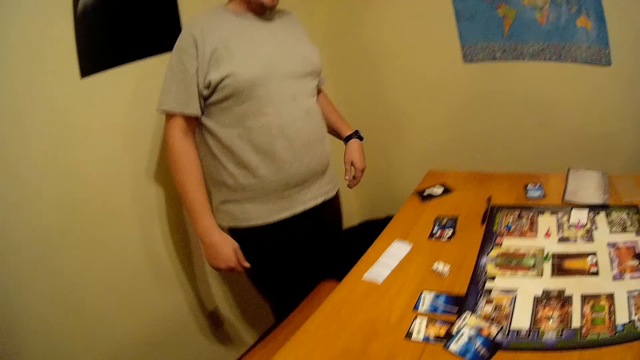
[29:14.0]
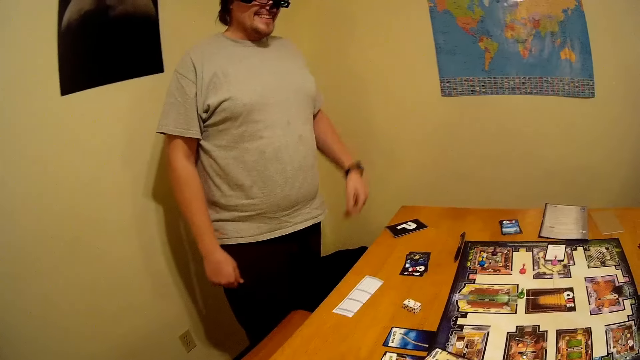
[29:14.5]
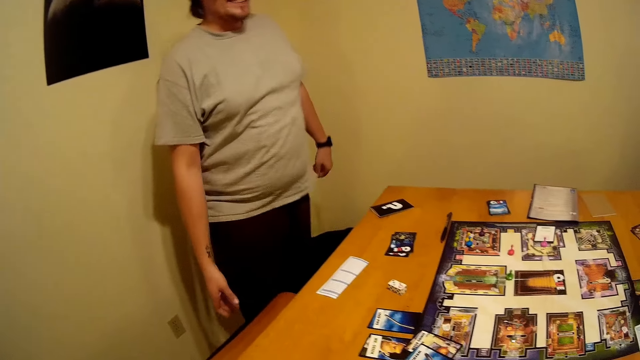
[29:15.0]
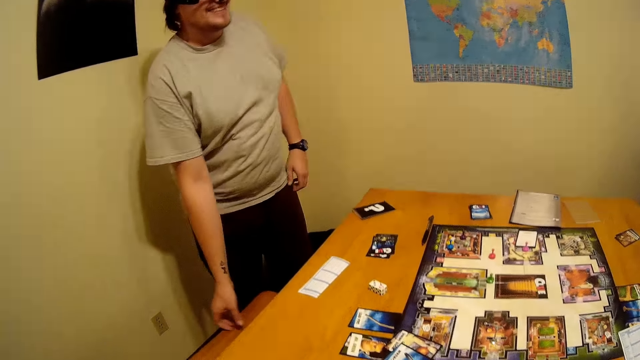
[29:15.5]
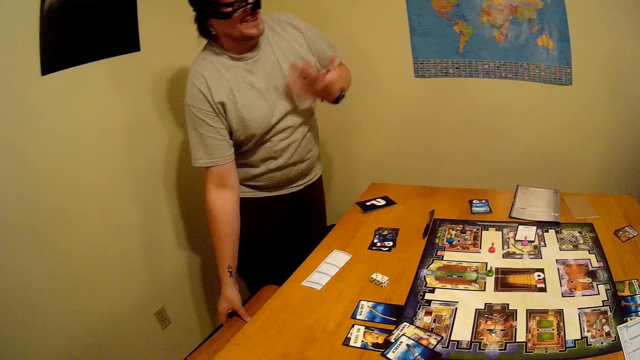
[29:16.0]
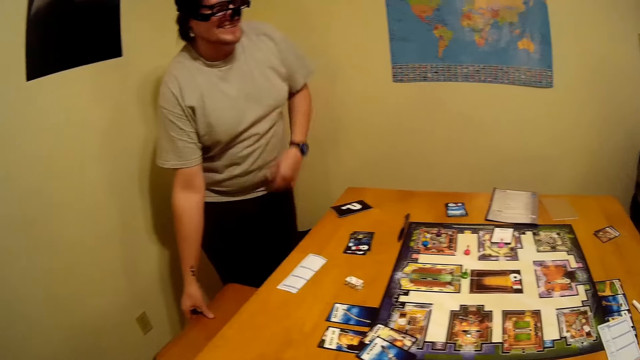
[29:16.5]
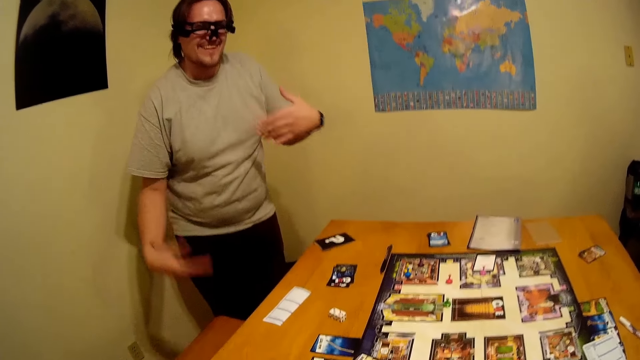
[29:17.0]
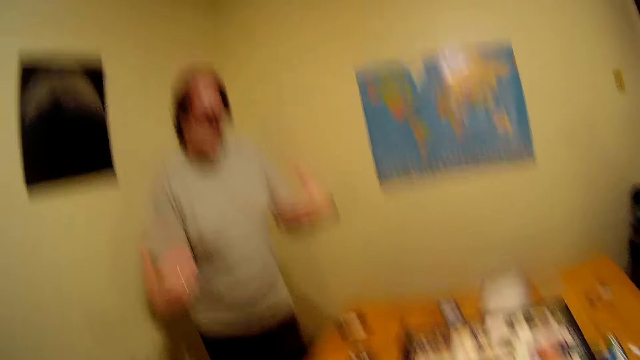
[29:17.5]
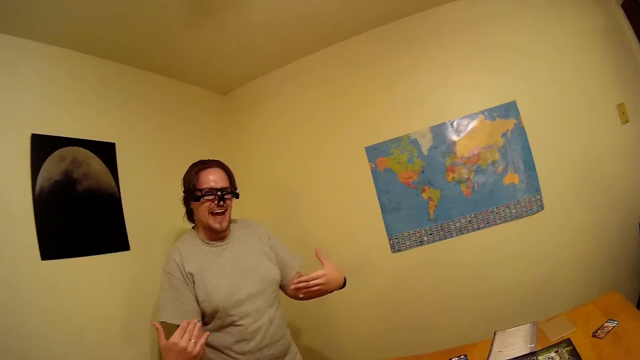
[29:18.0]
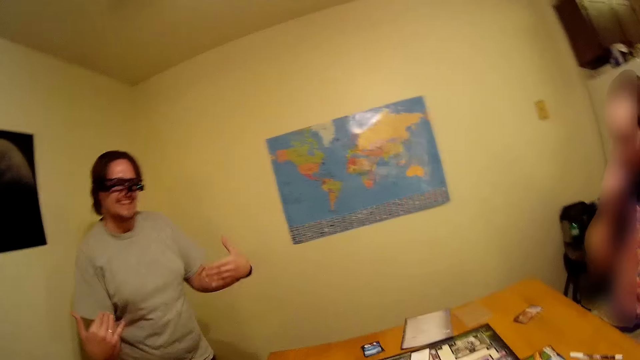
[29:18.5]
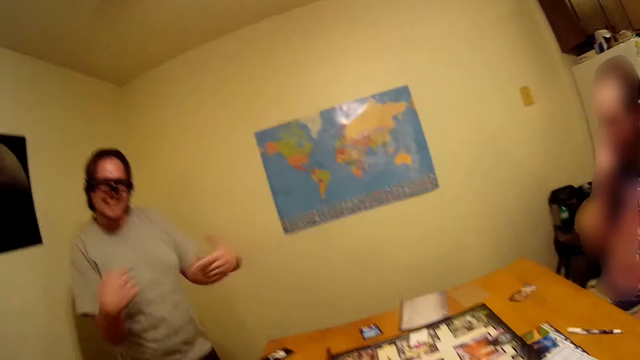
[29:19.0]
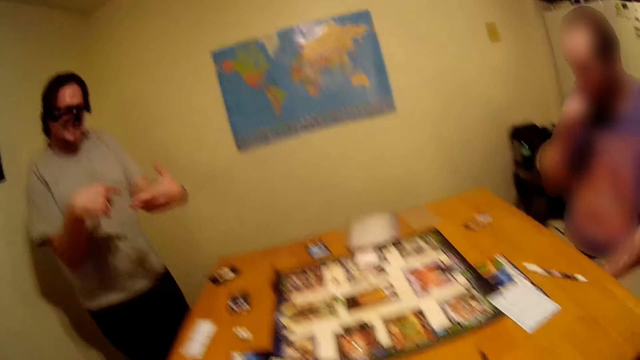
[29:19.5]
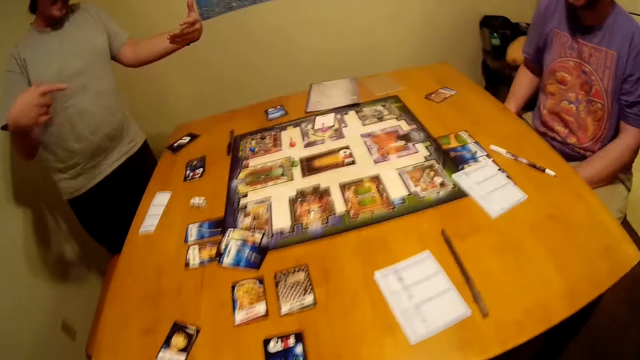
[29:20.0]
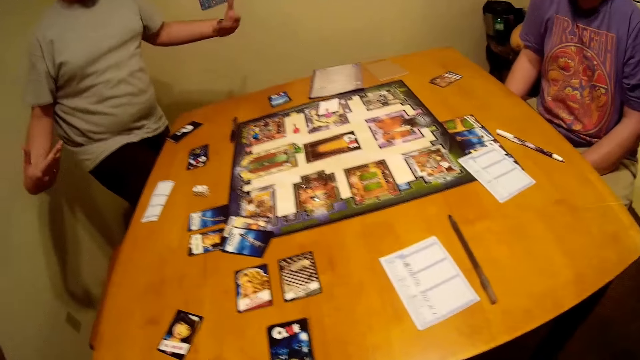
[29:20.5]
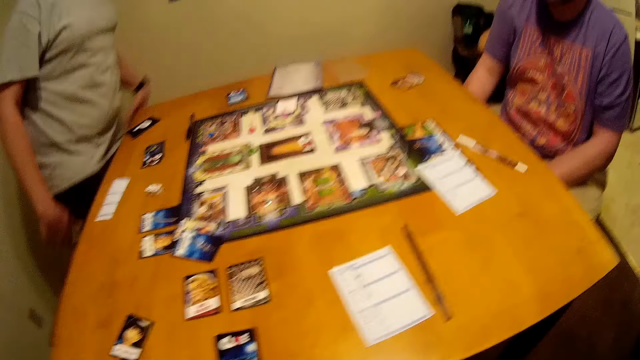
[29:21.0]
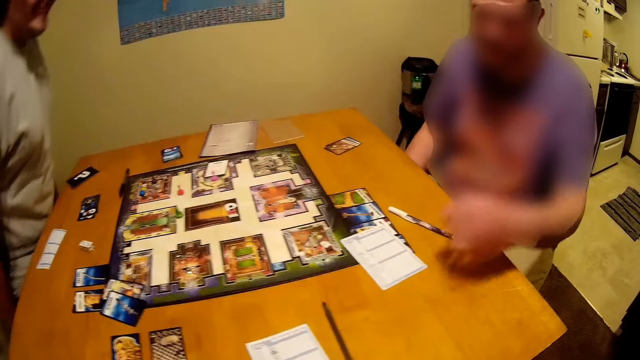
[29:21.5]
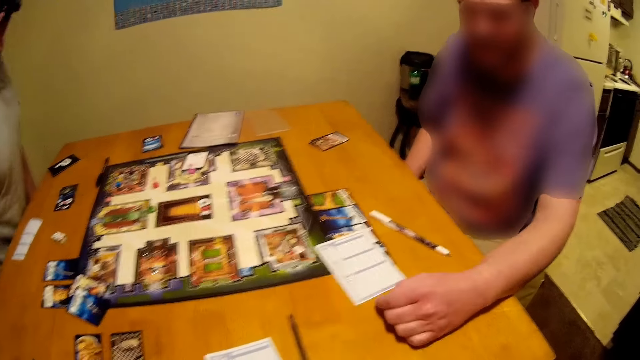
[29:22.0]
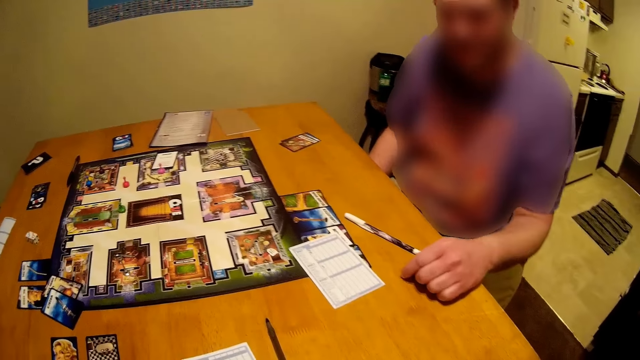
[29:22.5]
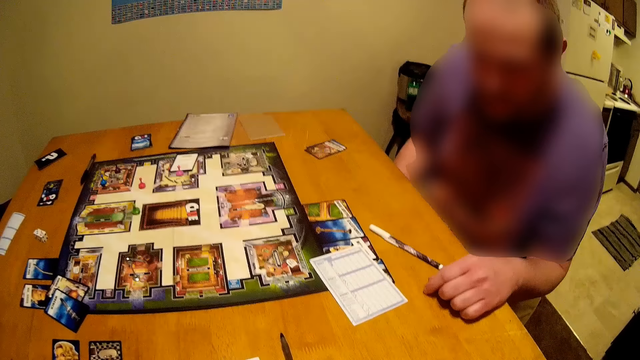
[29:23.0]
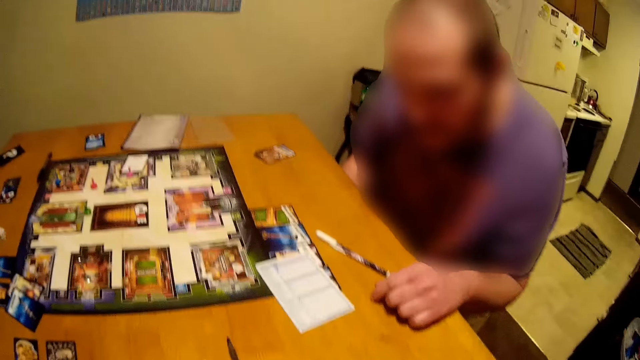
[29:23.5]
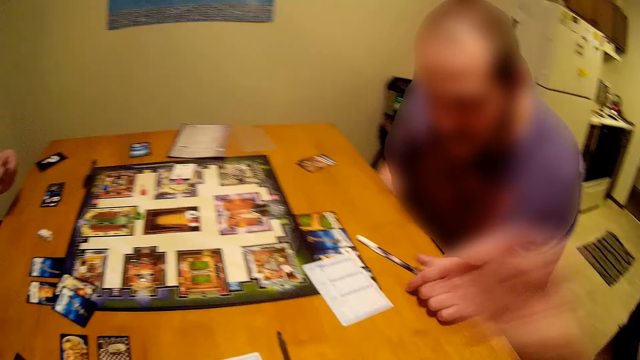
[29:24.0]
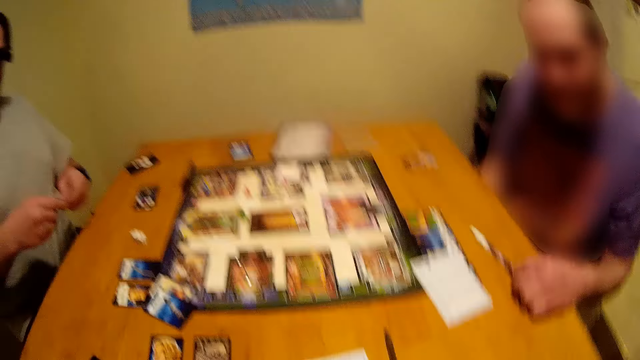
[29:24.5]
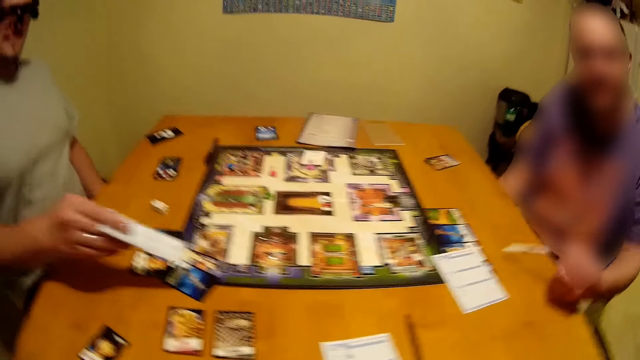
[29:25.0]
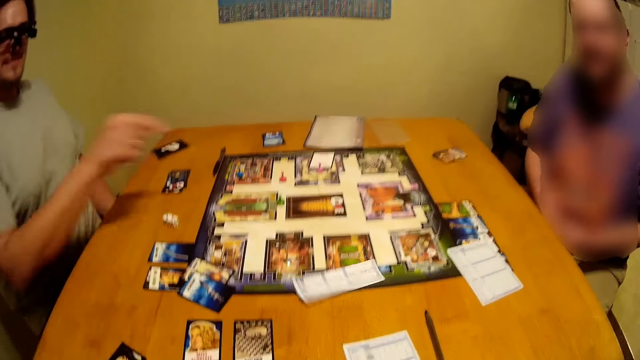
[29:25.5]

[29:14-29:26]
A man sits down.

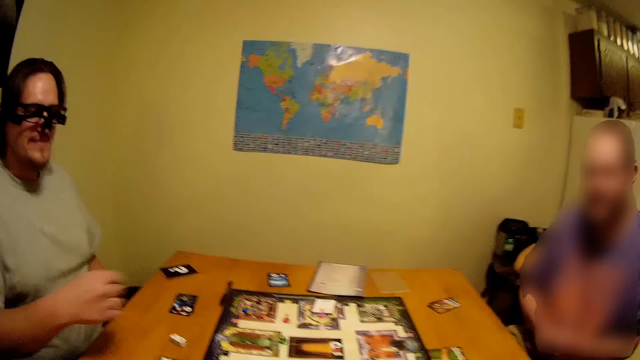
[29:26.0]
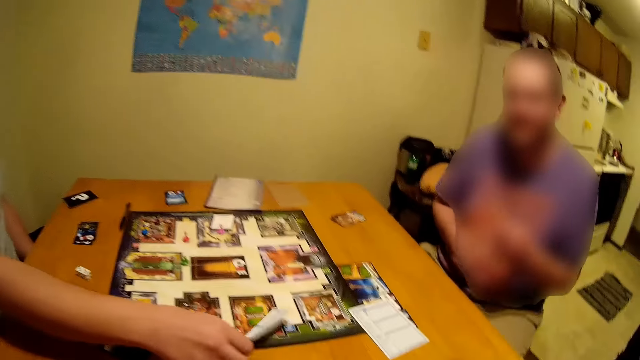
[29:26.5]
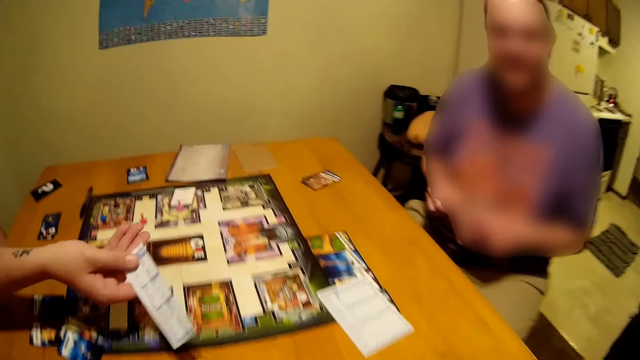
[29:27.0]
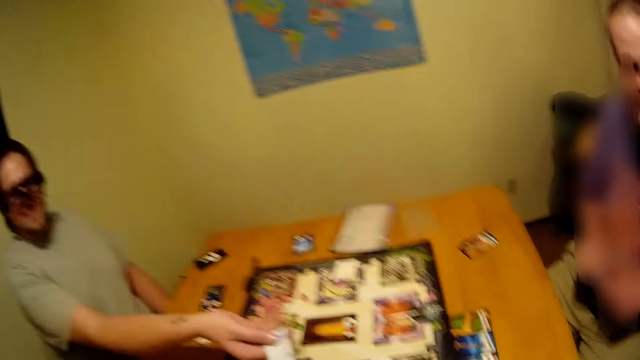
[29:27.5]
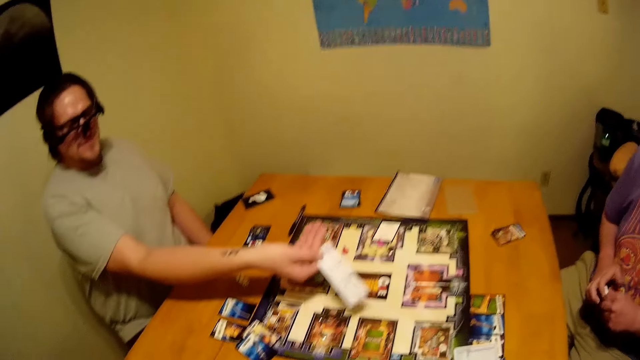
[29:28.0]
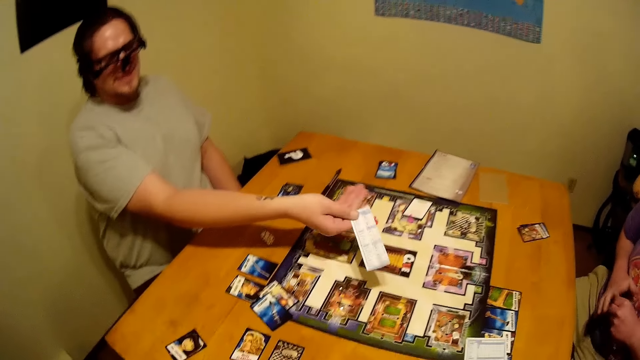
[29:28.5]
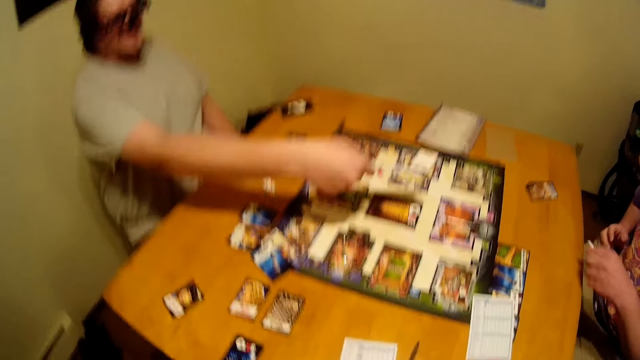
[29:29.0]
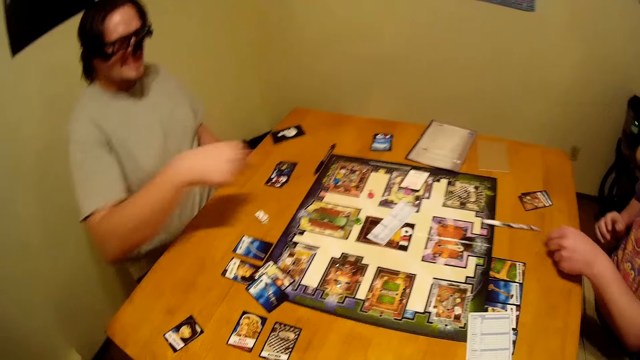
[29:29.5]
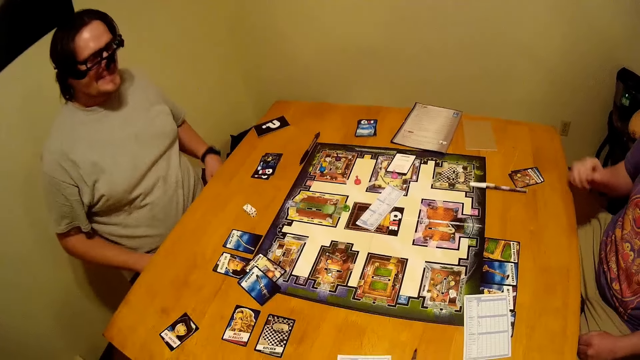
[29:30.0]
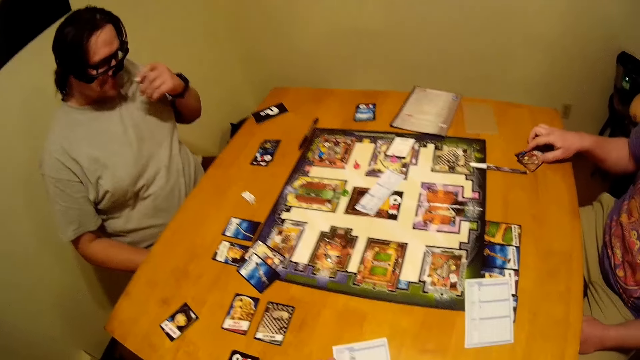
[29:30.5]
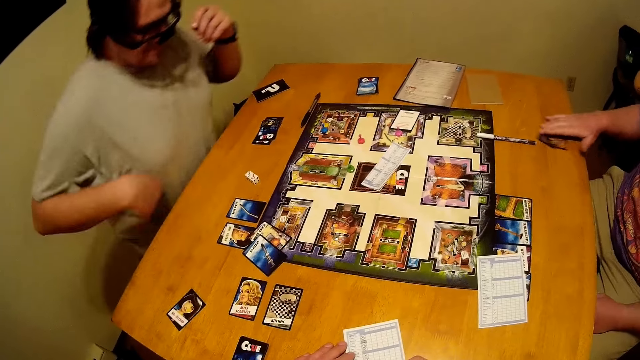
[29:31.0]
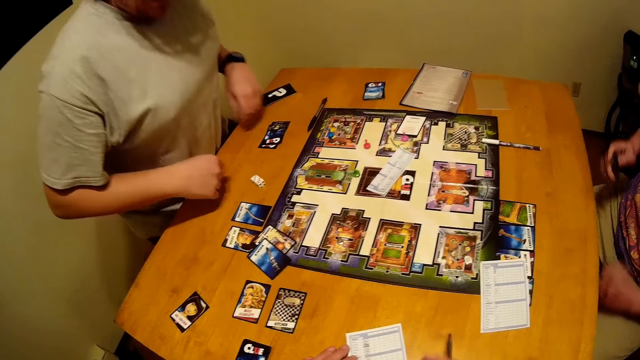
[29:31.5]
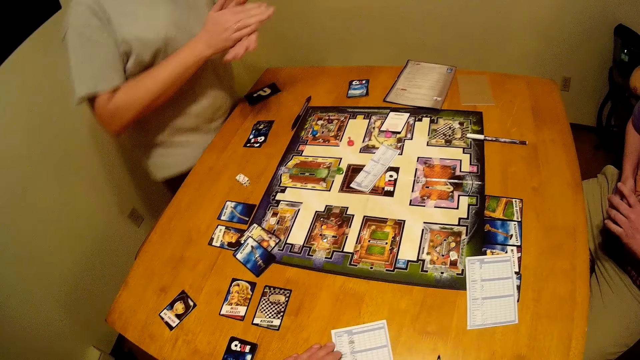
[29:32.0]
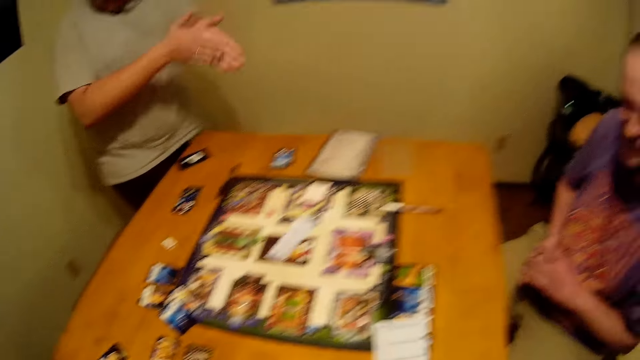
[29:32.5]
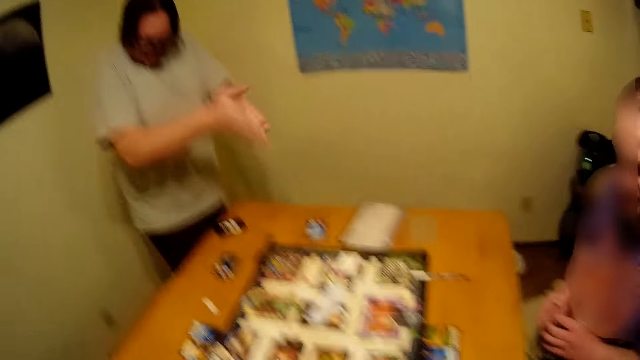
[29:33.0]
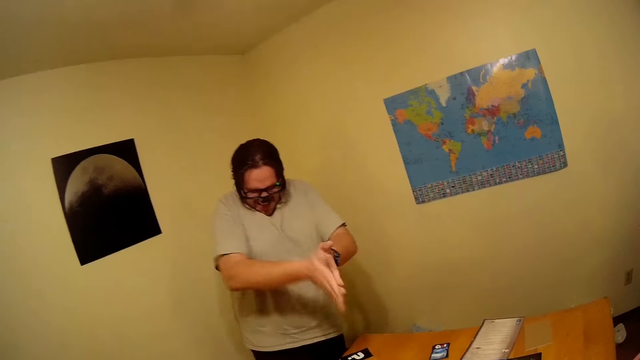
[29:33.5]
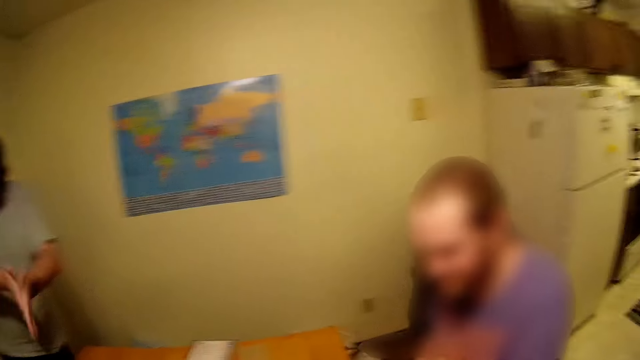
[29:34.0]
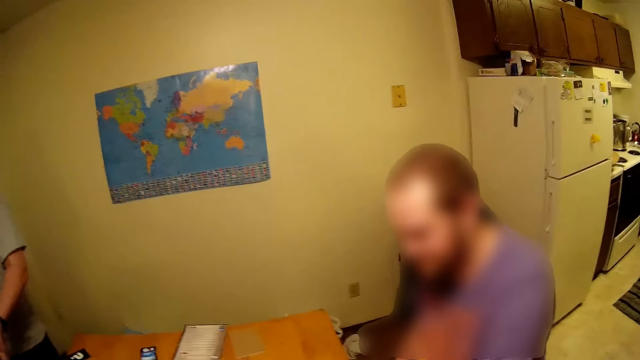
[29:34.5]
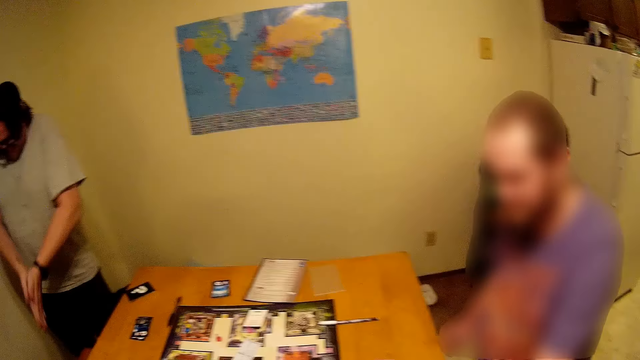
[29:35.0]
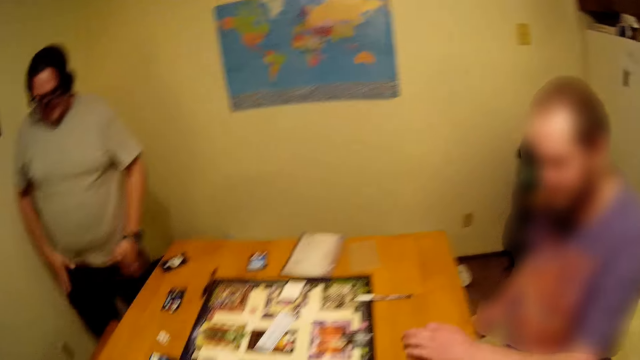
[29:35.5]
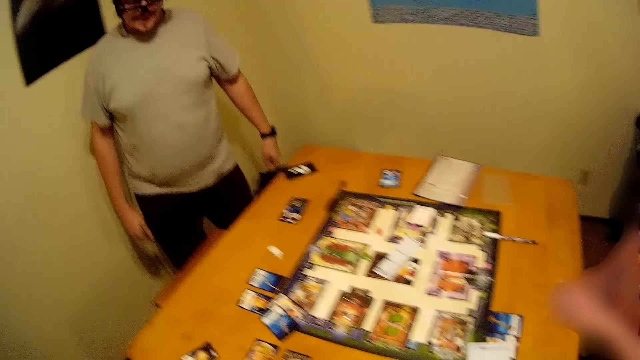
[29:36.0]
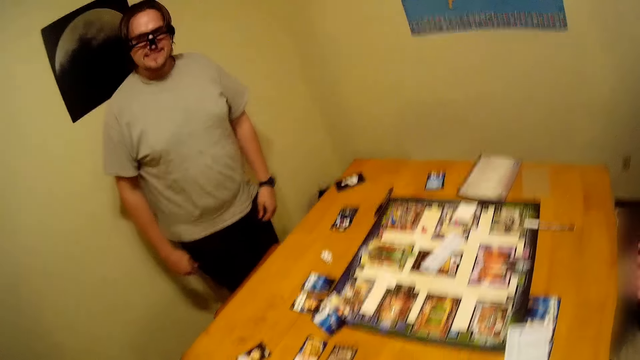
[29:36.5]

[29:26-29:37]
A person puts a pen on the table. A man places the card on the table. The person picks cards on the table. The man stands up and rubs his hands.
